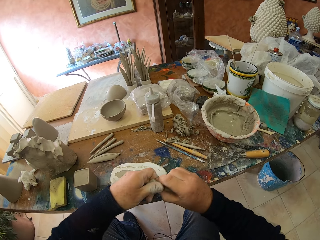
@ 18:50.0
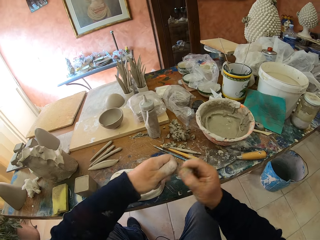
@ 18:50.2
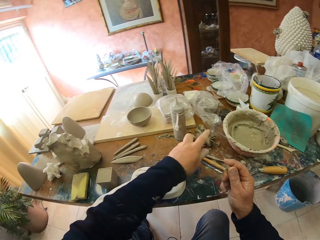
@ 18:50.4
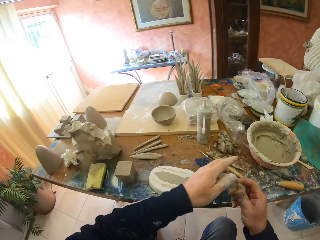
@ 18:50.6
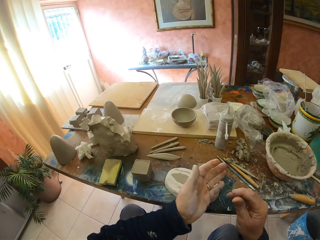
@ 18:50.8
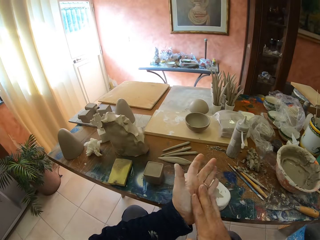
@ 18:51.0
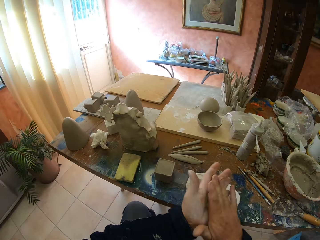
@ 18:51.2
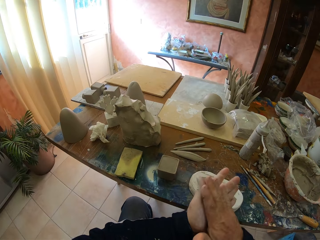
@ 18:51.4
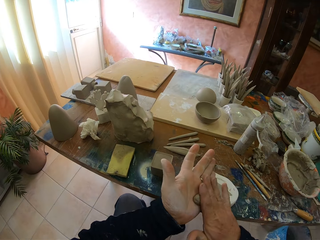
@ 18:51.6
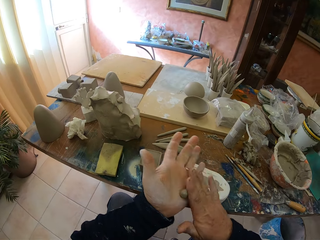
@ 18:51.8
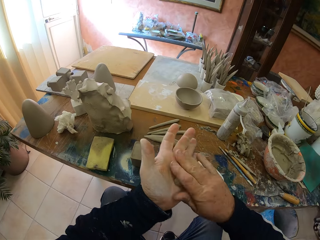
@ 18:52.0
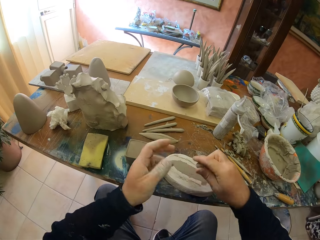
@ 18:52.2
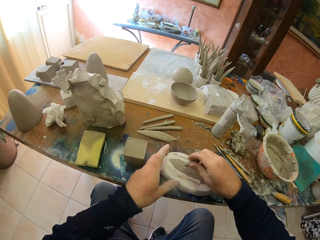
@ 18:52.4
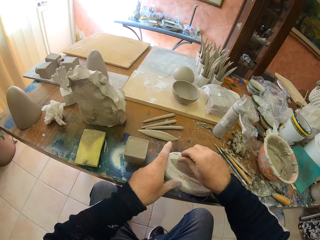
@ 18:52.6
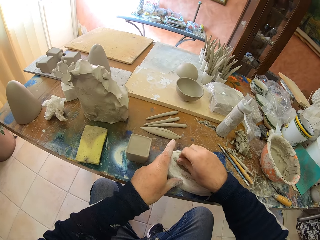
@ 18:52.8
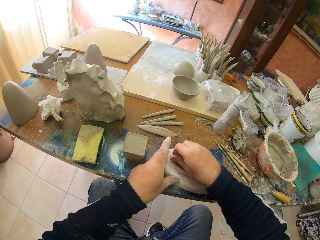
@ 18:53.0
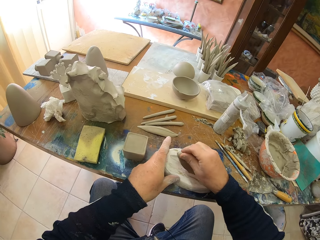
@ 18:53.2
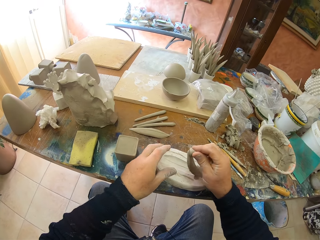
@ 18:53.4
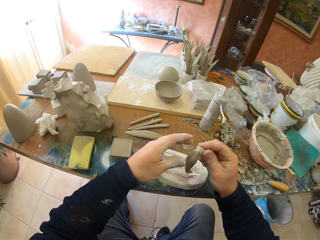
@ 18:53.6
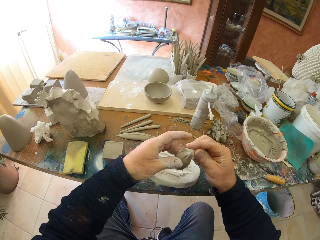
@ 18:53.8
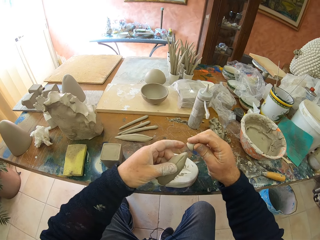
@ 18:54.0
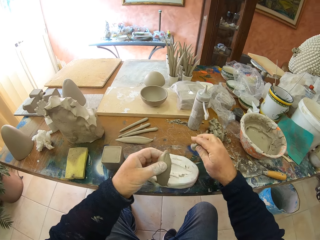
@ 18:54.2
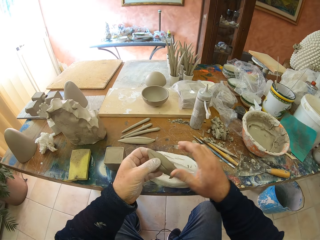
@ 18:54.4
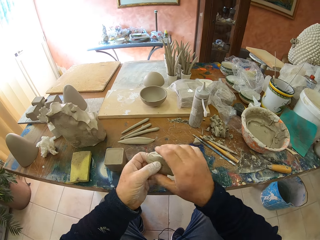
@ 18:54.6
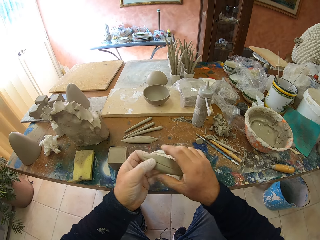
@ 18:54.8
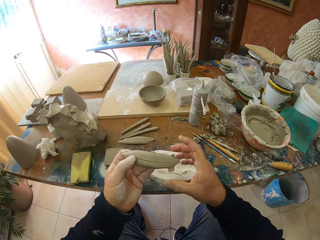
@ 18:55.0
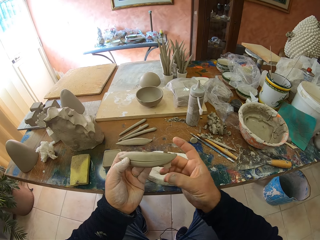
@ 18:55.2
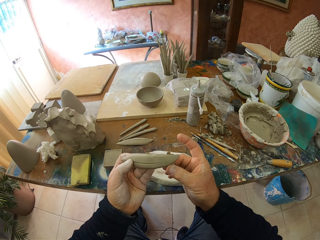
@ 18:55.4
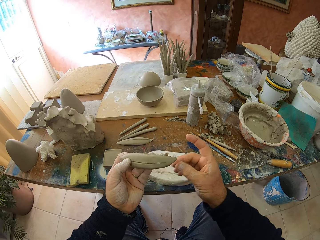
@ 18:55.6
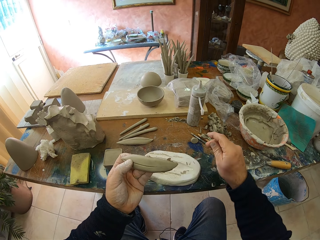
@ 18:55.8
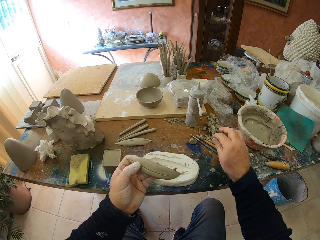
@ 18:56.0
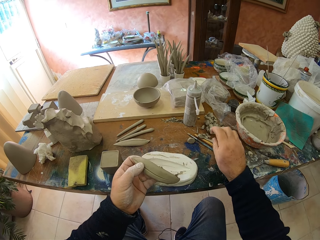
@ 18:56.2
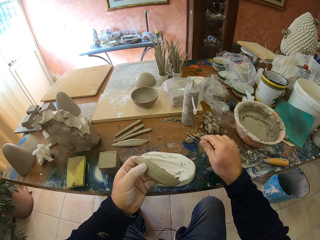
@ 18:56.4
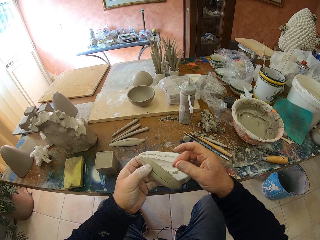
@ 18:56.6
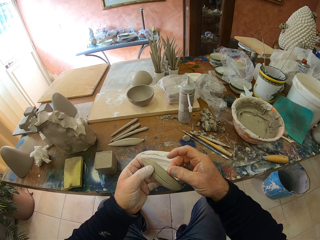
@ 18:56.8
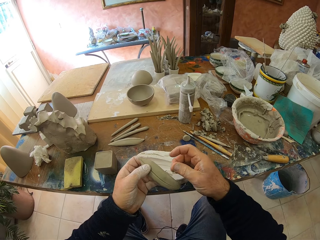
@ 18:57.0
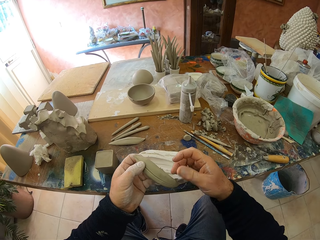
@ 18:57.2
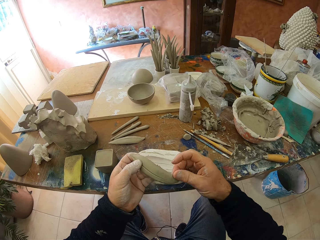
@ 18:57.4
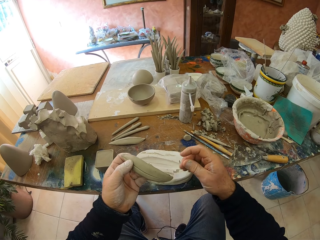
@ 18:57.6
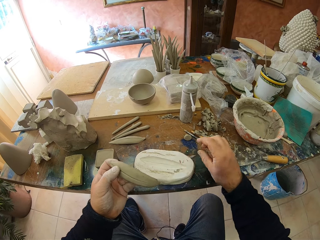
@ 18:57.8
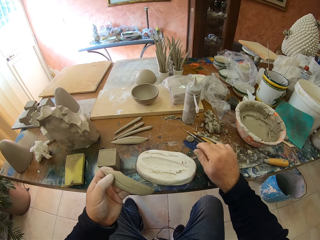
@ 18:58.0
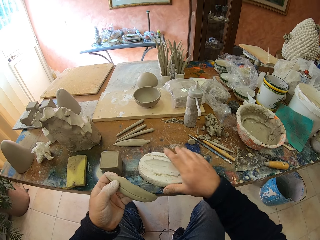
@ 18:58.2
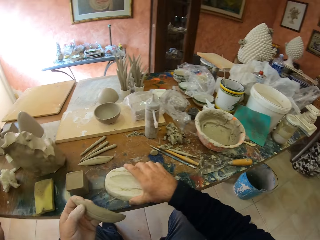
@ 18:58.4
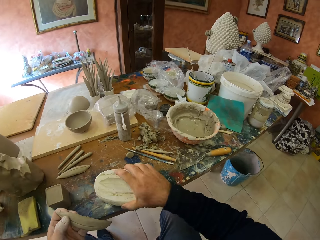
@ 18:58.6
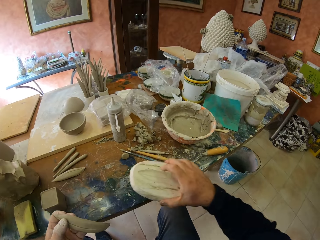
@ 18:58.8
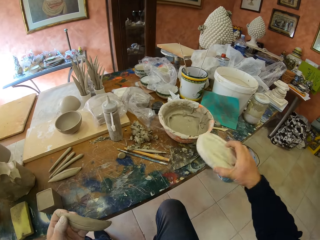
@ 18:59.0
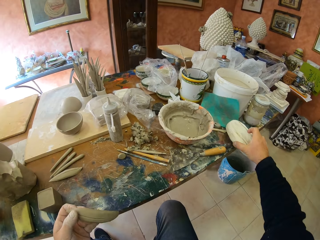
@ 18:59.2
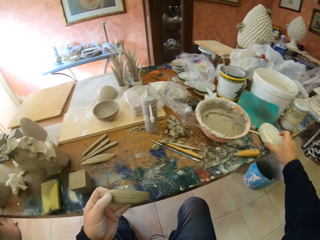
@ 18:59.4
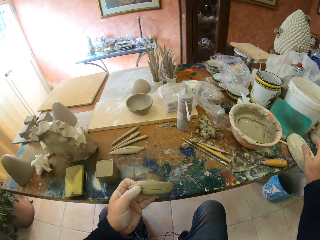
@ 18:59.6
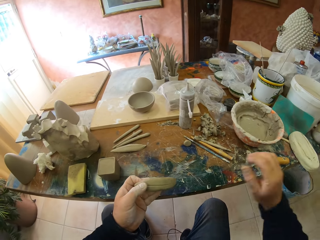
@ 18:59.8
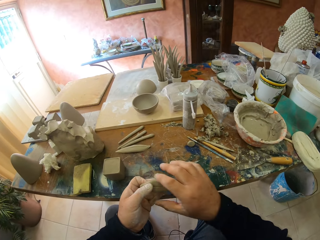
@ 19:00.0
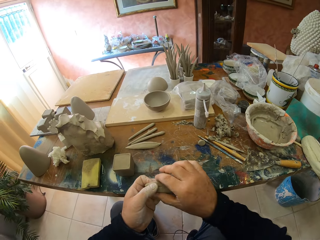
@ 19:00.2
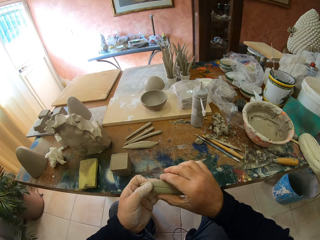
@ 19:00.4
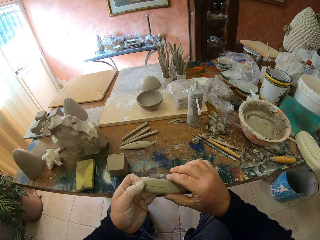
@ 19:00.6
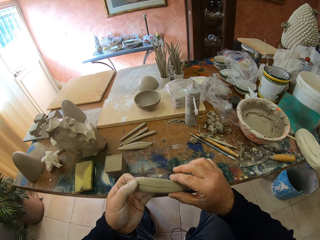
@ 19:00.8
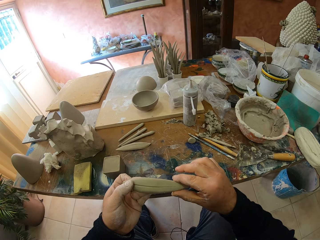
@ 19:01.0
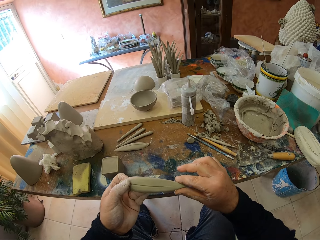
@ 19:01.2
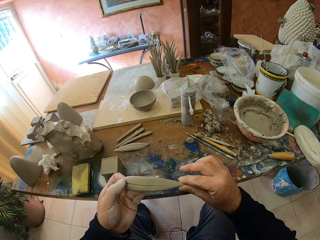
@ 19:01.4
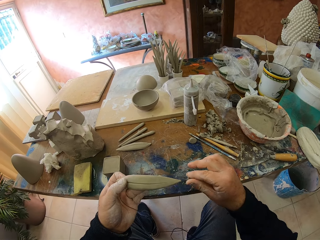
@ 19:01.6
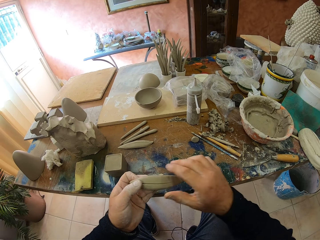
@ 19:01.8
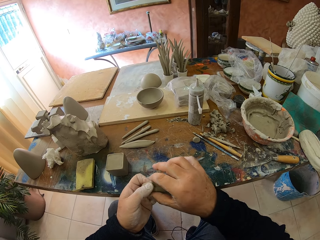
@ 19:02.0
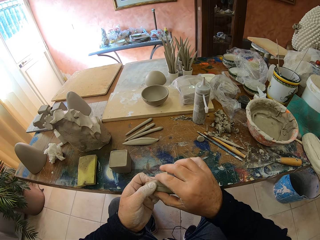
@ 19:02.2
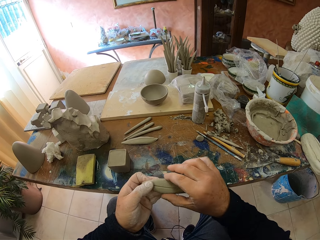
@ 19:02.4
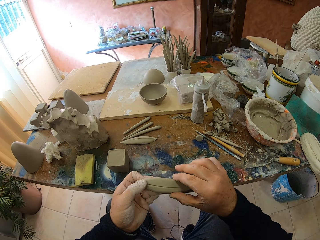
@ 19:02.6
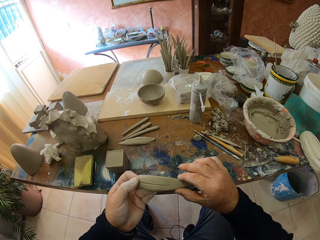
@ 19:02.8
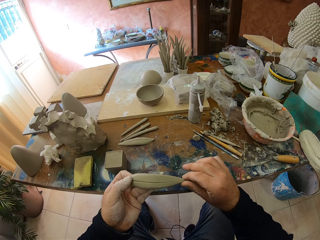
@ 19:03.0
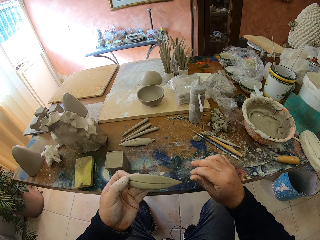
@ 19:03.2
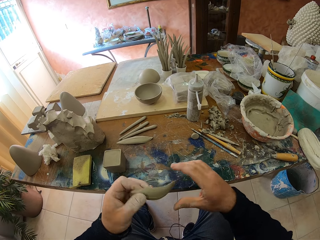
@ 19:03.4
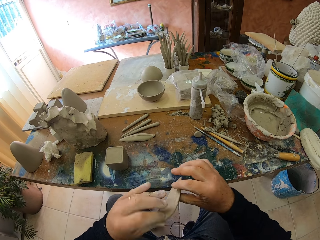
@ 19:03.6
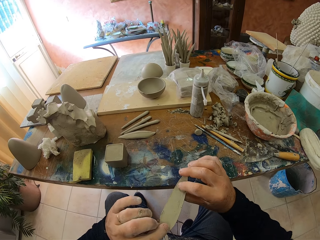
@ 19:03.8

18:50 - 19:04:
The camera wearer rolls the molding clay in his hands. He picks the molding clay from the sculpture. He moves the sculpture.

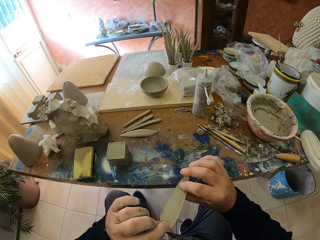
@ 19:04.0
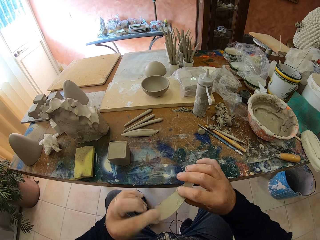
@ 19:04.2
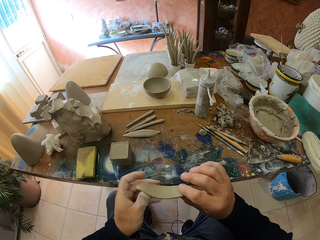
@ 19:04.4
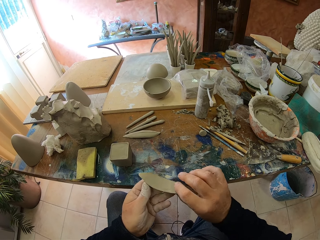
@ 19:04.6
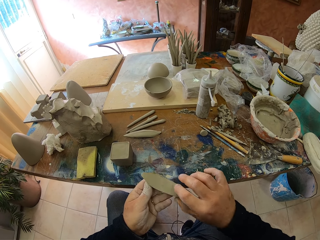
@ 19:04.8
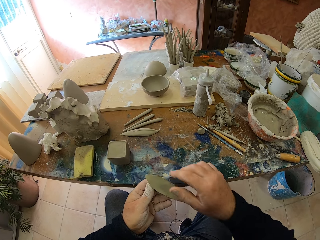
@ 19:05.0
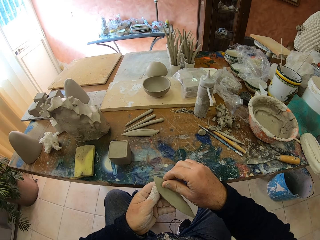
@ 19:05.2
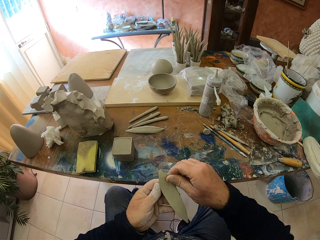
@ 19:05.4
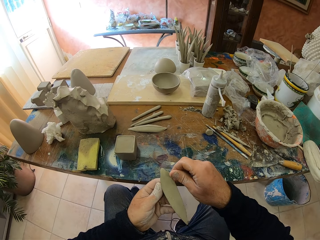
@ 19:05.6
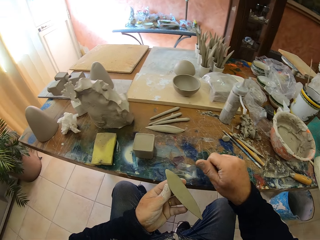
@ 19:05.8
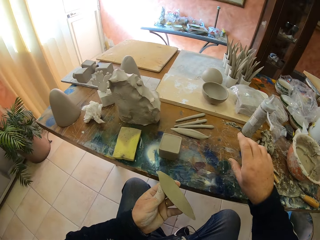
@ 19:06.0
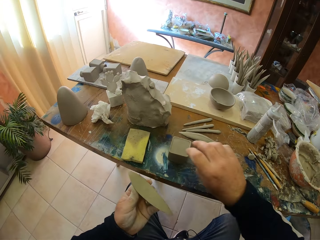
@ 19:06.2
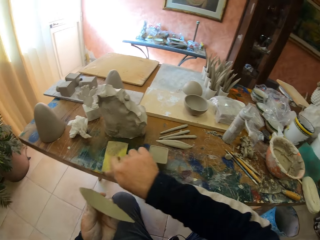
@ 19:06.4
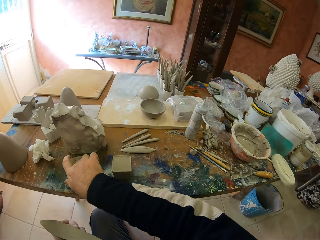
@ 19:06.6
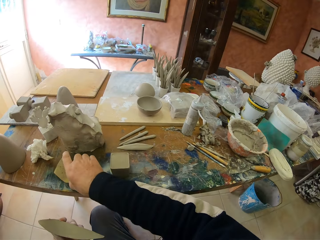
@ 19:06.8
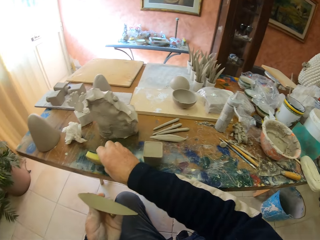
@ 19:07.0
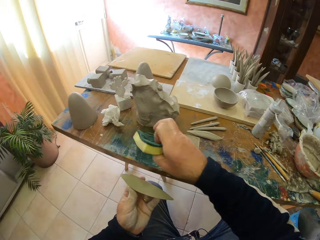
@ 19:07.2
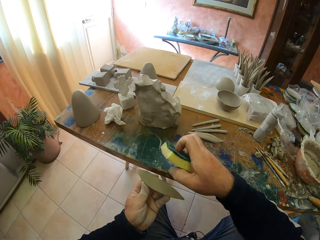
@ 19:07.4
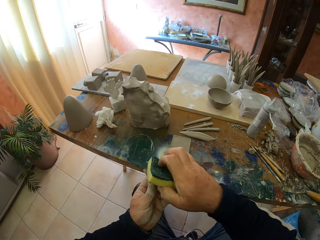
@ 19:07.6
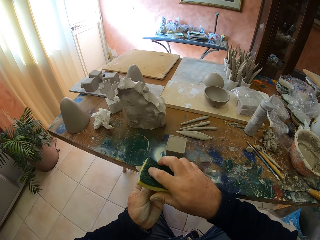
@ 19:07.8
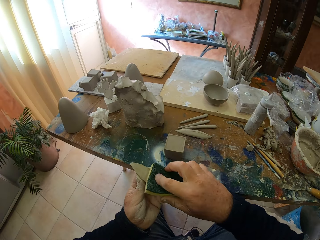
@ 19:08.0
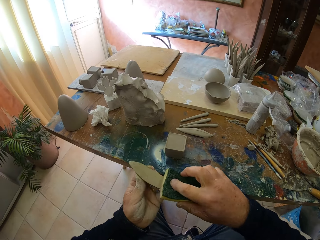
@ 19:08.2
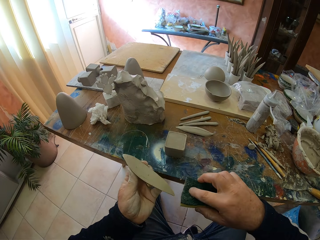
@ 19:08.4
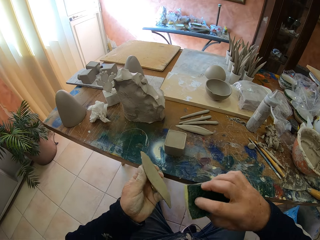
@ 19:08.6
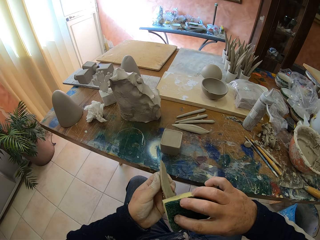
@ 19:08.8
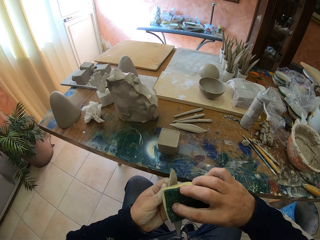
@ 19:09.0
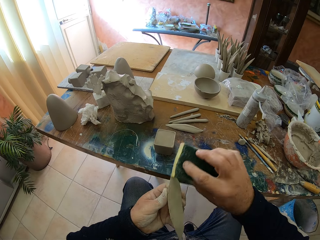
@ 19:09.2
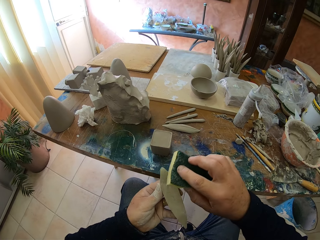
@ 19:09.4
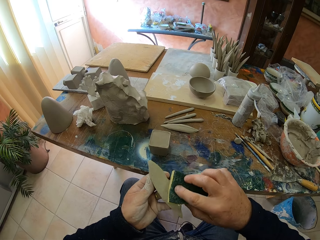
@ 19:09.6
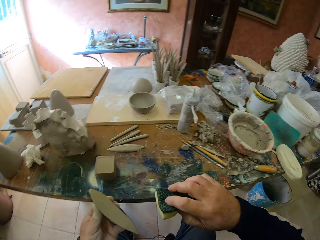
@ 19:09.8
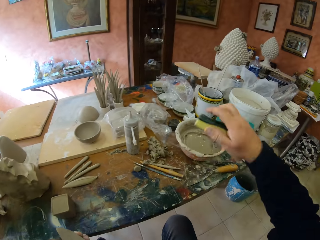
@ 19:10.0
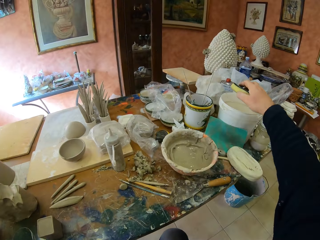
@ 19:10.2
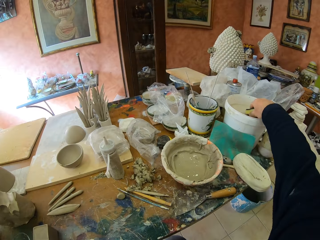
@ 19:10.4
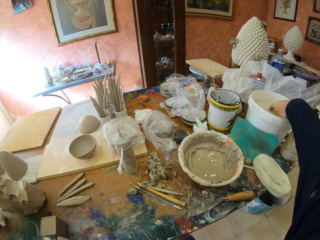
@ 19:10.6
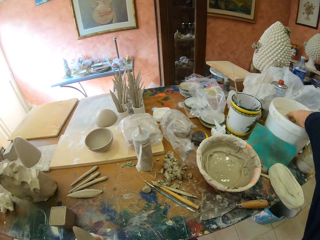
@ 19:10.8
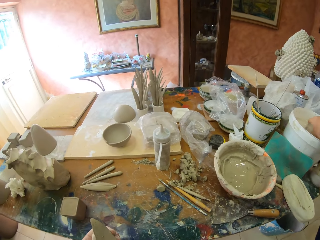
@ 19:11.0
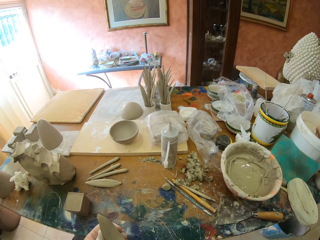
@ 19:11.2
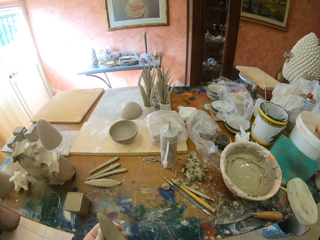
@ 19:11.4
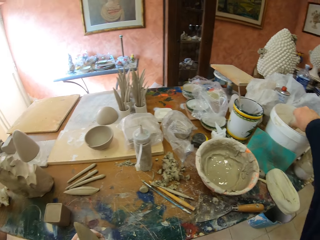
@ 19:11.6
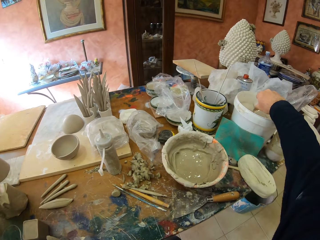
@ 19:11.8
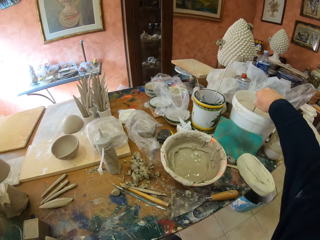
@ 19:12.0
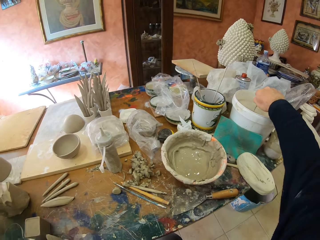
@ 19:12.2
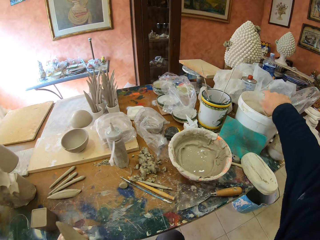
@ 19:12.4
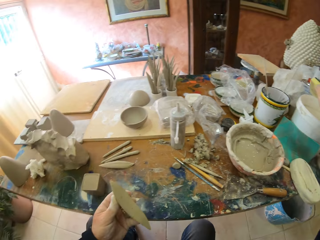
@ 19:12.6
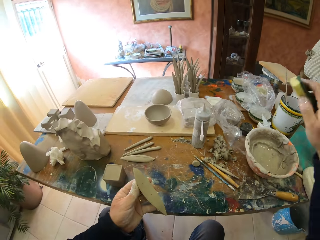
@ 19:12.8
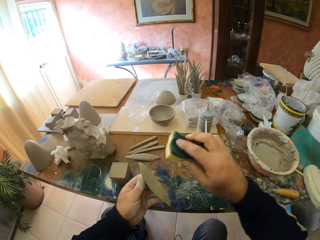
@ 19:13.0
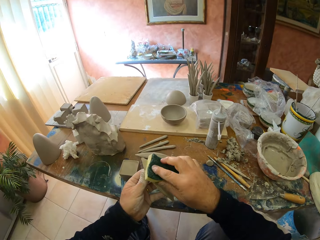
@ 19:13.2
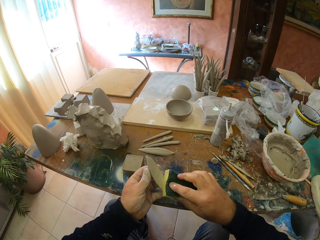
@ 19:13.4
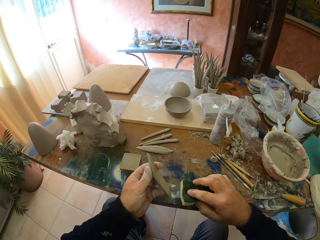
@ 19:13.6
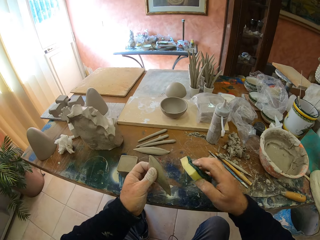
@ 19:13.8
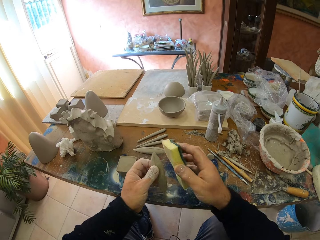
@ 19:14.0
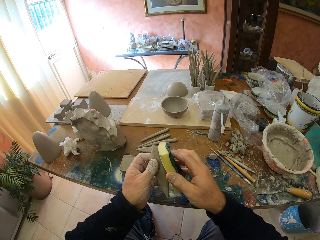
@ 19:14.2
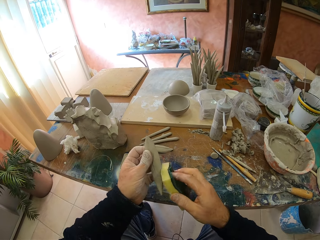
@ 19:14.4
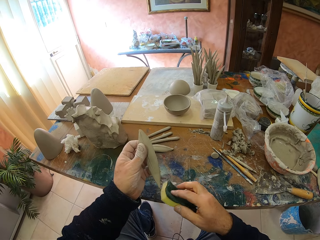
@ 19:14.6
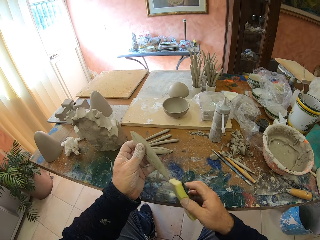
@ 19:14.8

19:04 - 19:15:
The camera wearer picks up a super bright. They wipe the molding clay. They dip the super bright in a solution. They wipe the molding clay.
